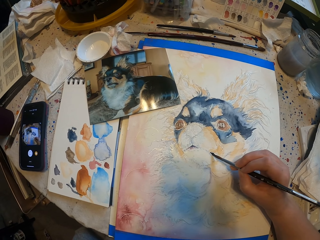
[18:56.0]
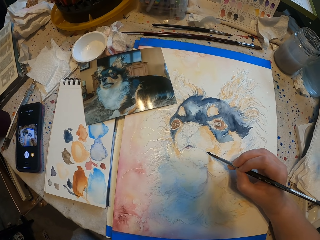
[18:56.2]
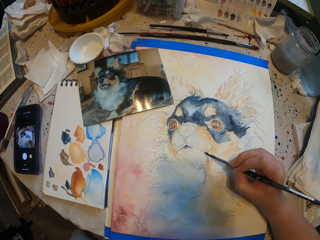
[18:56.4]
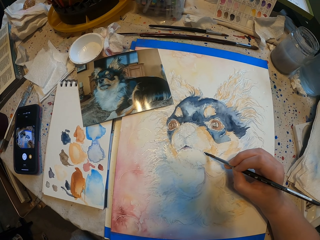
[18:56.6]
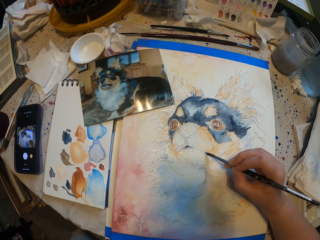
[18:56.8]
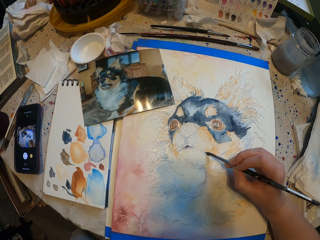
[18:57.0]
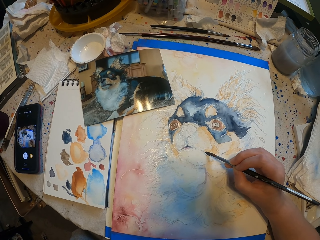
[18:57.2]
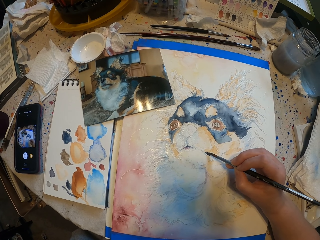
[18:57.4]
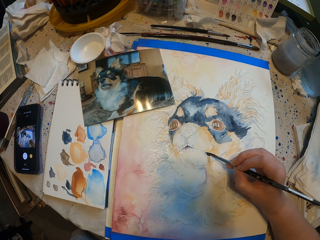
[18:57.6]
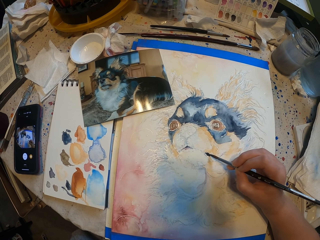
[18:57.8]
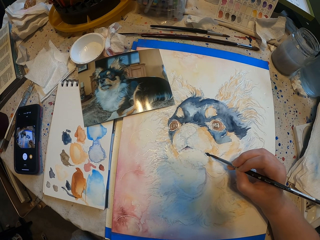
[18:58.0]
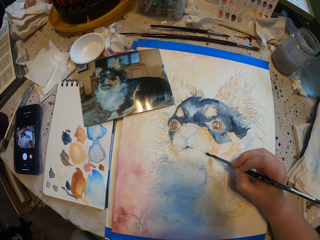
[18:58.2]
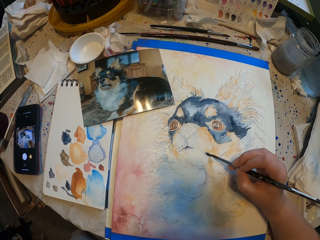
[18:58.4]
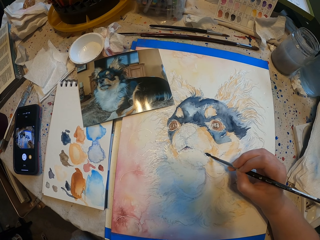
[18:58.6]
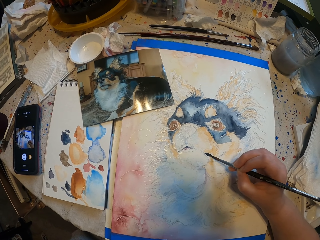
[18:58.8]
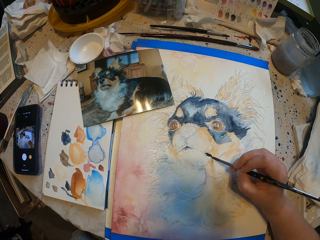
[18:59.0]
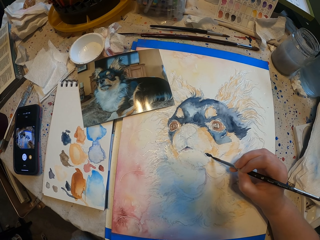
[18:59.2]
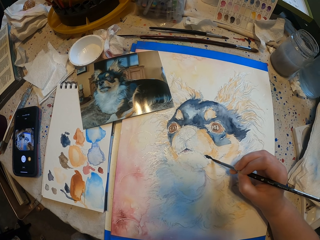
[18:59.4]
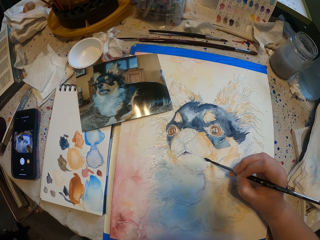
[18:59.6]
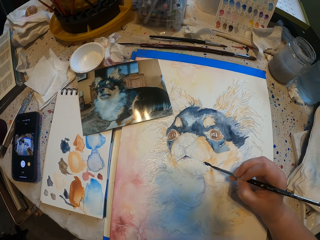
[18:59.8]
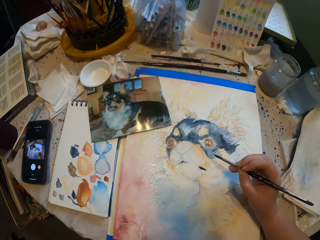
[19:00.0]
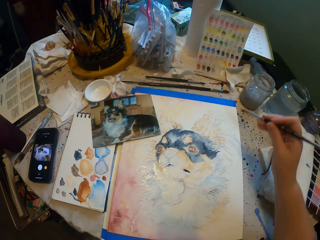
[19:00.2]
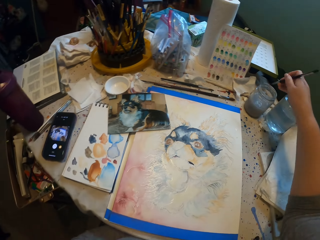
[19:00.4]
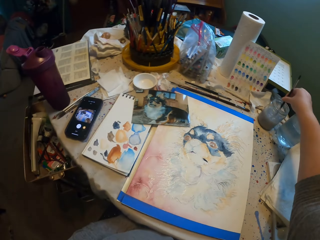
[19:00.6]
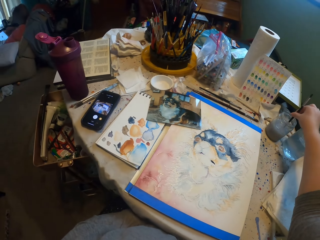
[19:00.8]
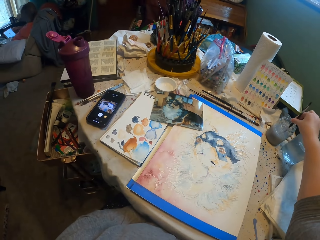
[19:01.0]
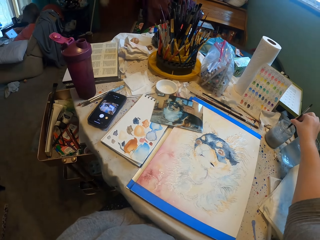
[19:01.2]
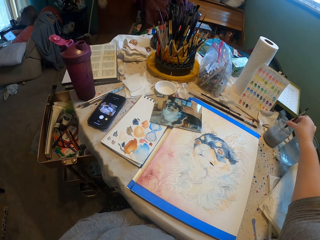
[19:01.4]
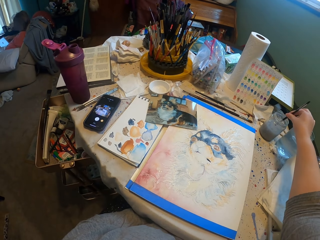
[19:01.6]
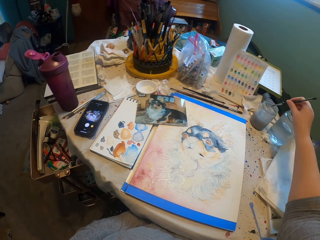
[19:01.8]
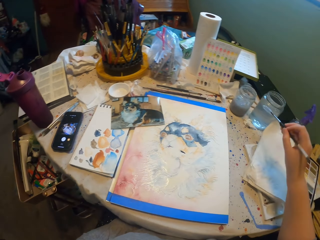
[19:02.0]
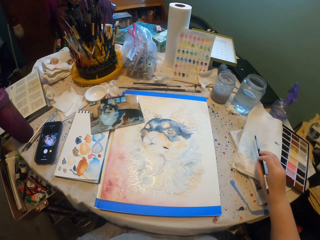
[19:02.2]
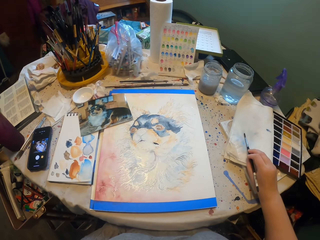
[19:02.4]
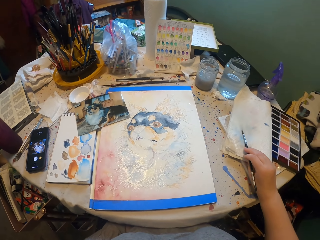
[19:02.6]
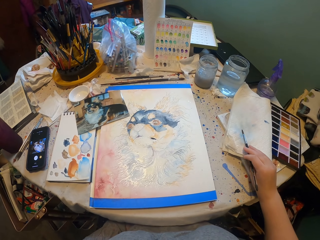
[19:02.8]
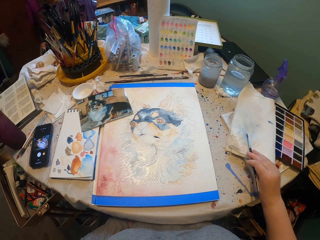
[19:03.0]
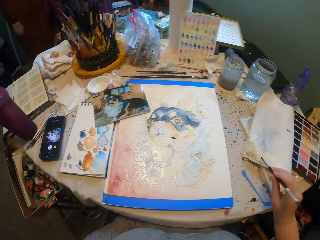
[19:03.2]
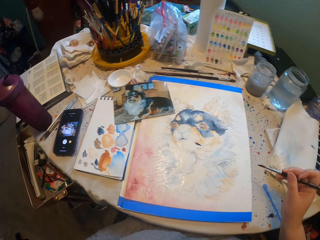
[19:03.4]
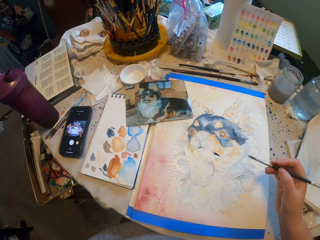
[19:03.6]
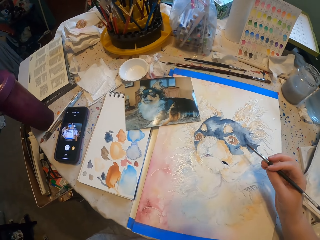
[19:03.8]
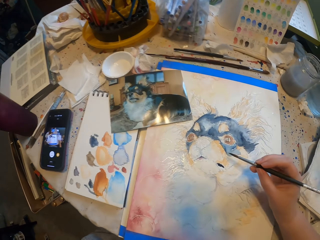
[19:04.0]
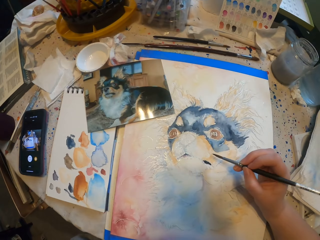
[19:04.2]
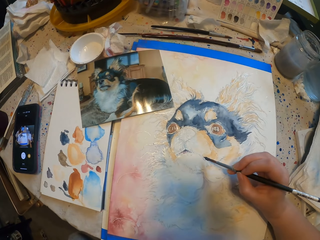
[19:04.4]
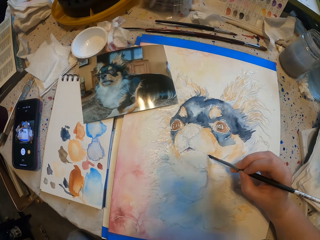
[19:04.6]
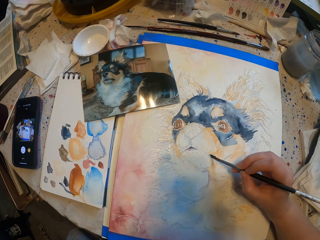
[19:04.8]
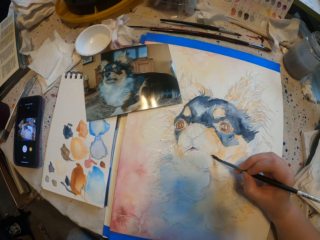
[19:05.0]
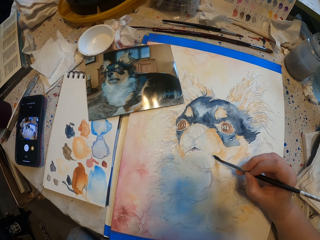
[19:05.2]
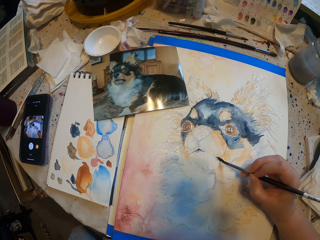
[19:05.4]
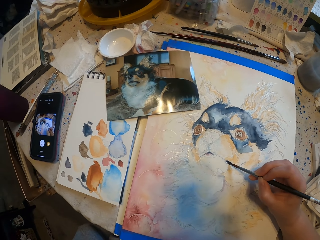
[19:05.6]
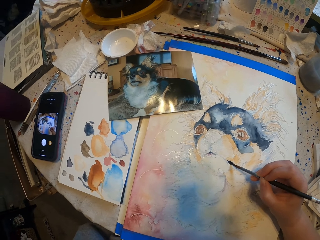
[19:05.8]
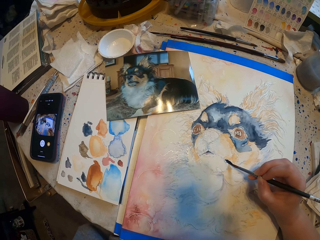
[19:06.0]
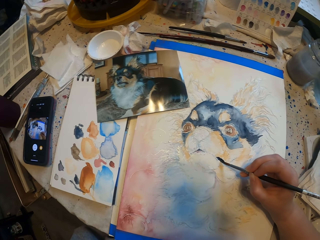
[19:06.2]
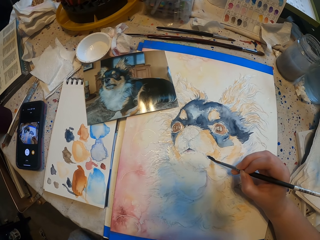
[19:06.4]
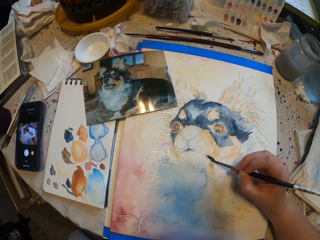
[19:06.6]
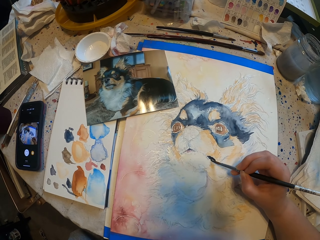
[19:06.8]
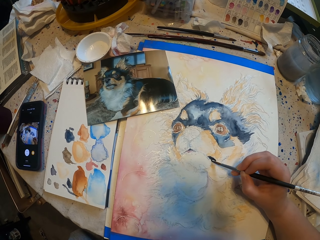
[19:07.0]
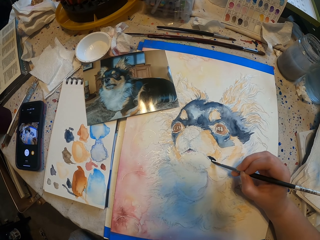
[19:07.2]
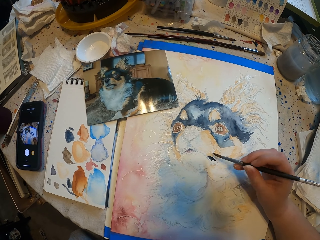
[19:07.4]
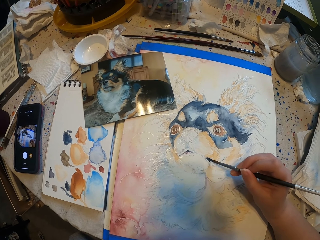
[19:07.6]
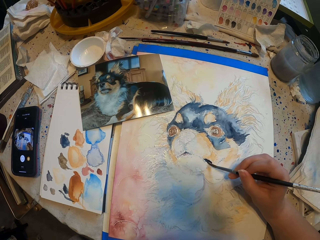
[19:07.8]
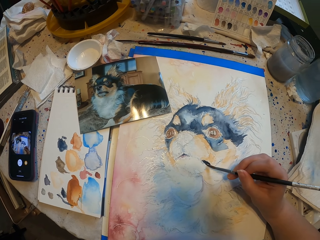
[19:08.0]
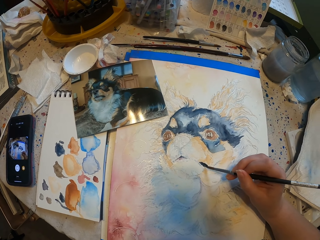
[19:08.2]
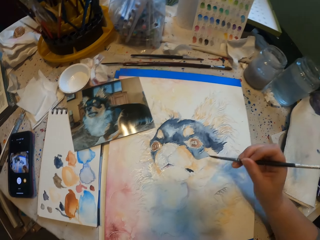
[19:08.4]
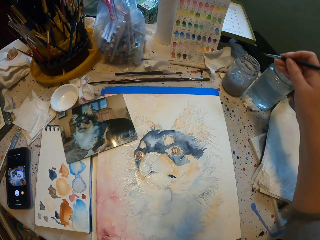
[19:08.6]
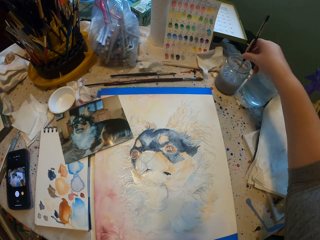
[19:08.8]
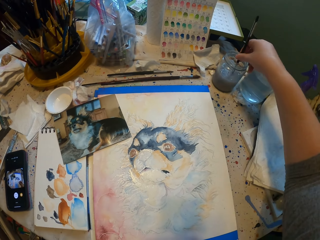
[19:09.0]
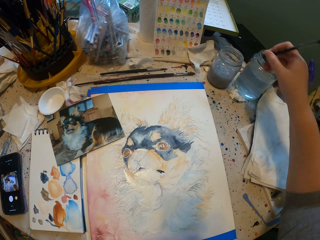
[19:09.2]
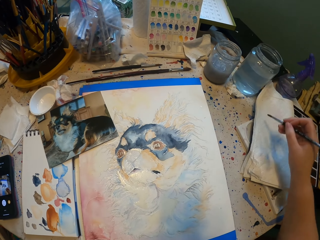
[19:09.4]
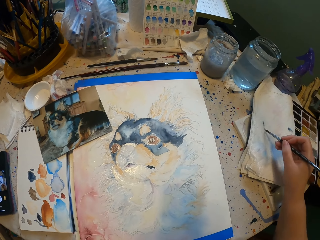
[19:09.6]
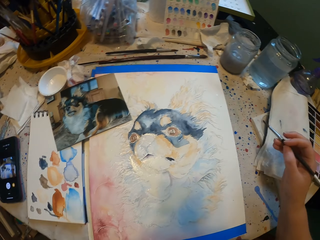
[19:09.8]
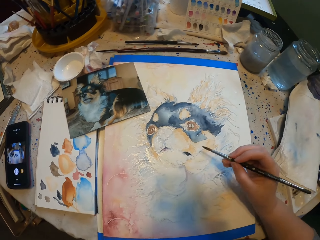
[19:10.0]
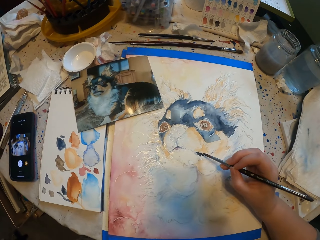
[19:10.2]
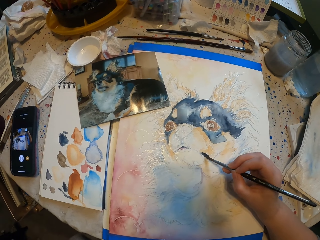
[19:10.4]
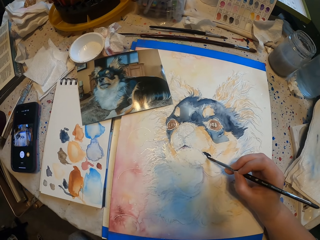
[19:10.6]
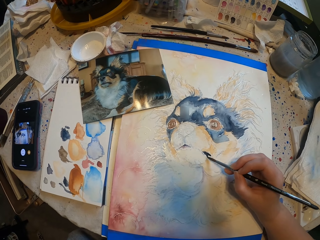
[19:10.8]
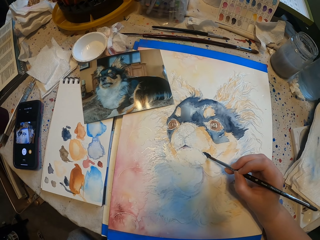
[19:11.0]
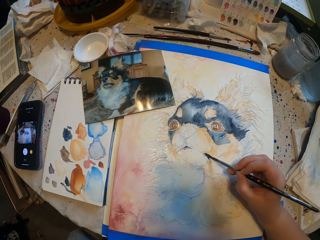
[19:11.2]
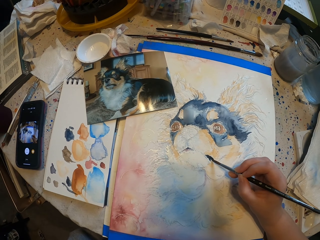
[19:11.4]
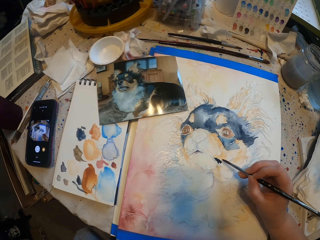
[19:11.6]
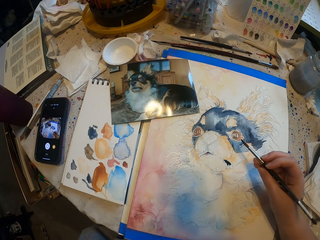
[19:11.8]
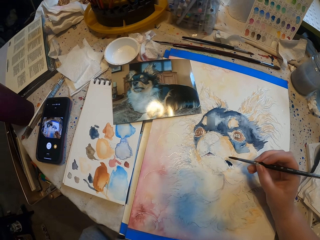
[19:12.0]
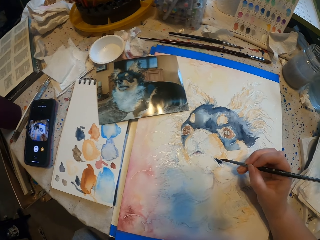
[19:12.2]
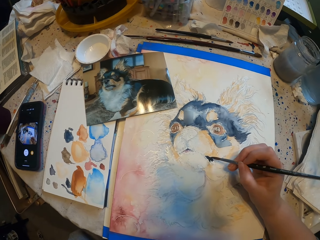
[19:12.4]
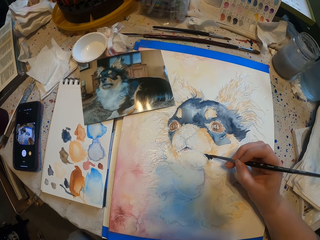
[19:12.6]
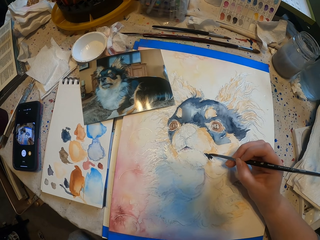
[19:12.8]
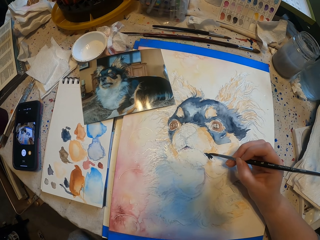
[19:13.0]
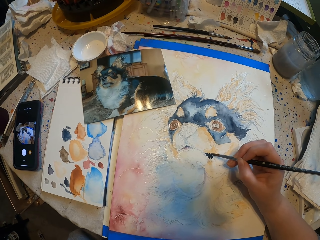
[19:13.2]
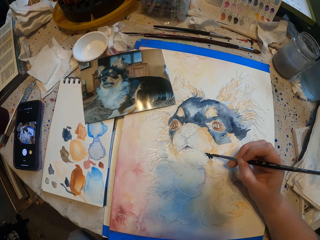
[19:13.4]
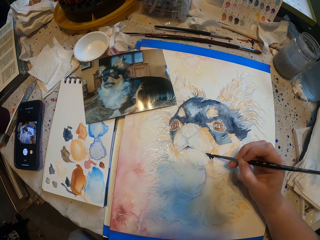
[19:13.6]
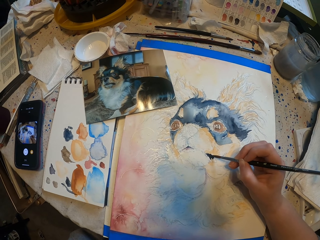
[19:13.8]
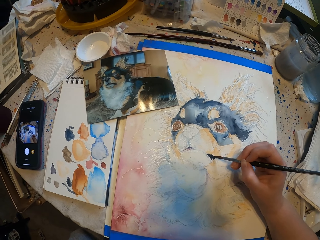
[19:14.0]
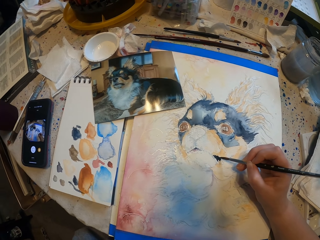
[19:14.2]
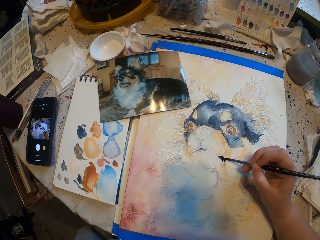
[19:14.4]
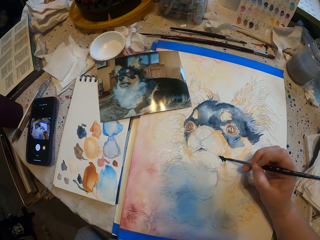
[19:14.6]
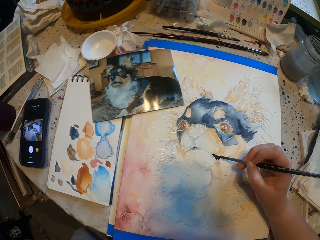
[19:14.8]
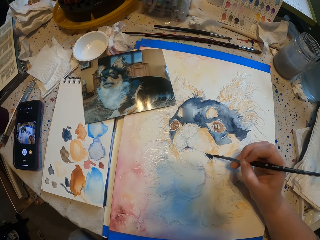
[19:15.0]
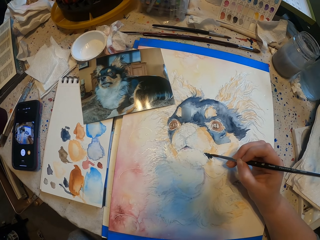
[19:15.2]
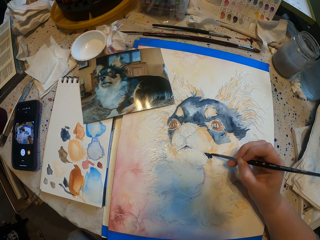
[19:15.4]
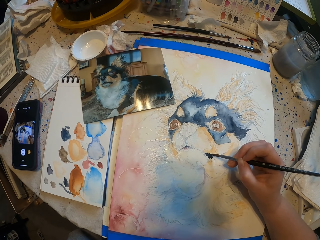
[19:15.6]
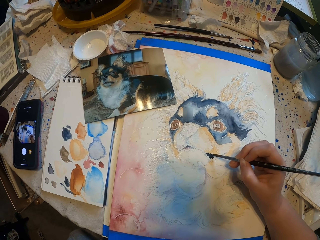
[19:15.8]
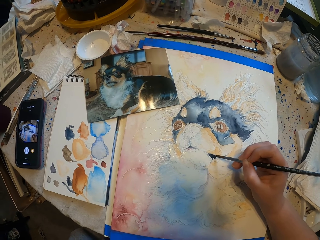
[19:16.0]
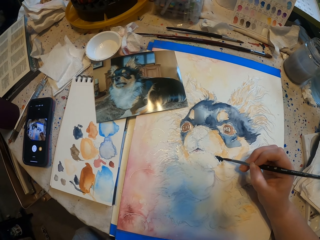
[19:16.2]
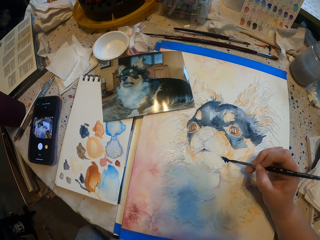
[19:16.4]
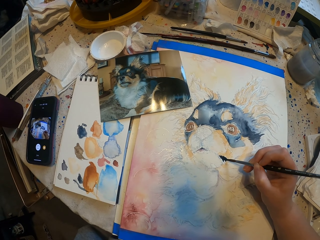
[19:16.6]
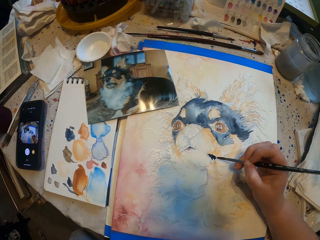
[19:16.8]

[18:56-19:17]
The camera wearer dips a paint brush in water. They wipe the paint brush on a paper. They sketch a drawing with the paint brush. They dip the paint brush in water. They wipe the paint brush on the paper. They sketch a drawing with the paint brush.
